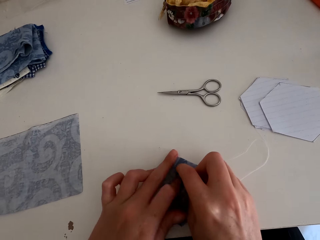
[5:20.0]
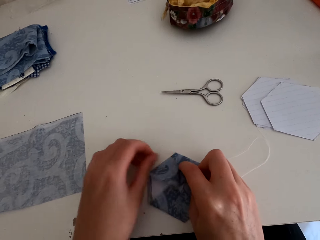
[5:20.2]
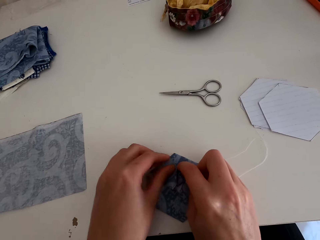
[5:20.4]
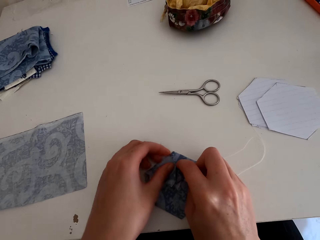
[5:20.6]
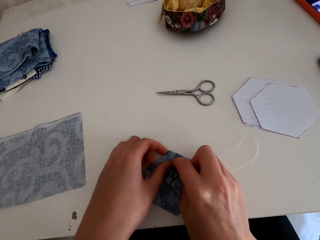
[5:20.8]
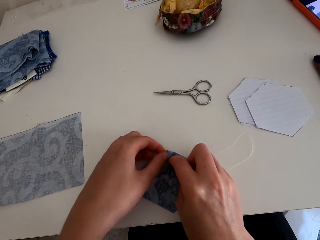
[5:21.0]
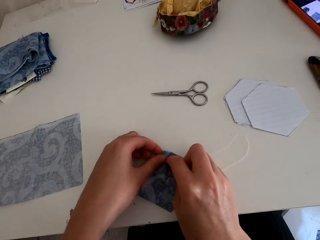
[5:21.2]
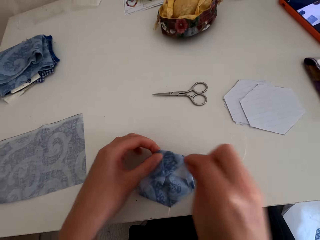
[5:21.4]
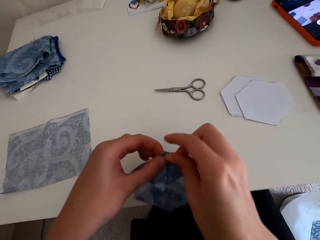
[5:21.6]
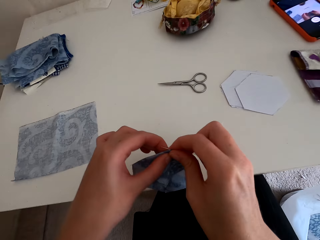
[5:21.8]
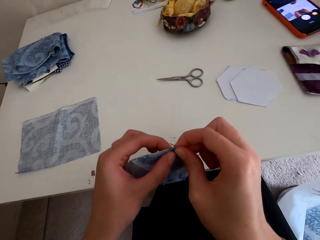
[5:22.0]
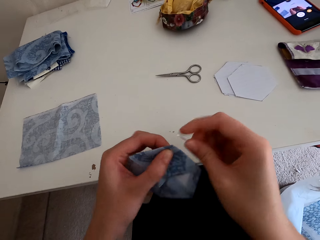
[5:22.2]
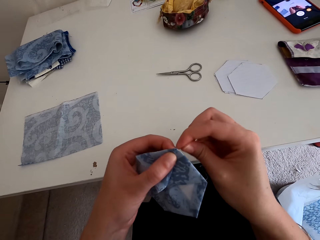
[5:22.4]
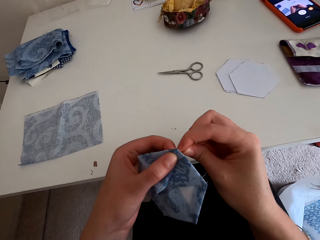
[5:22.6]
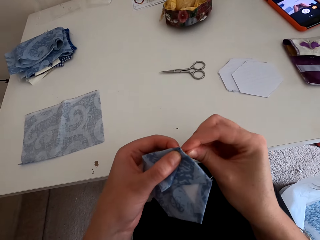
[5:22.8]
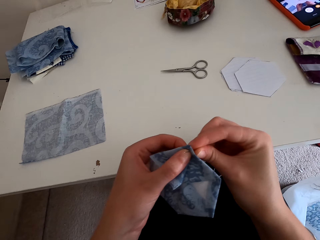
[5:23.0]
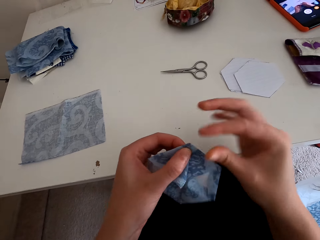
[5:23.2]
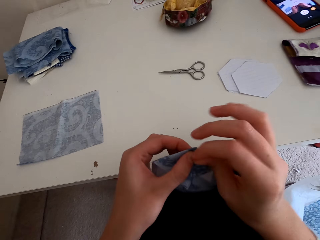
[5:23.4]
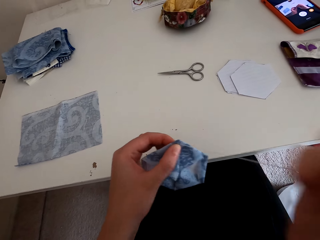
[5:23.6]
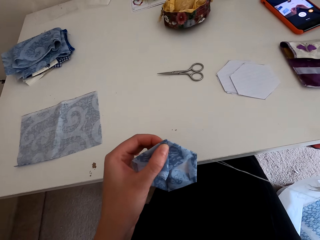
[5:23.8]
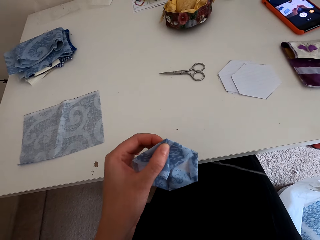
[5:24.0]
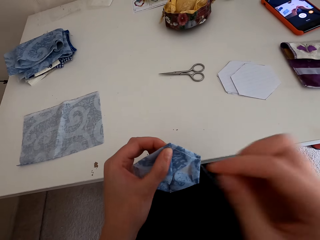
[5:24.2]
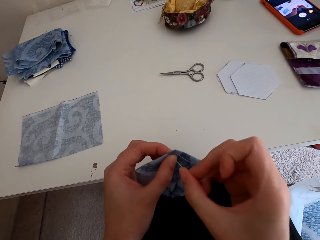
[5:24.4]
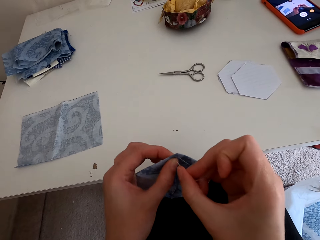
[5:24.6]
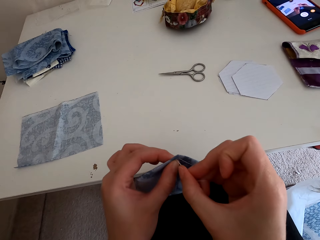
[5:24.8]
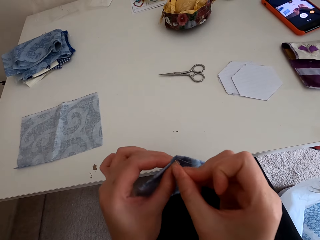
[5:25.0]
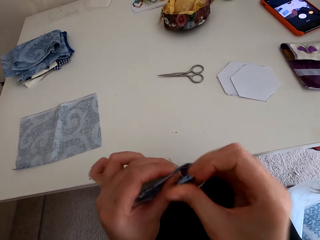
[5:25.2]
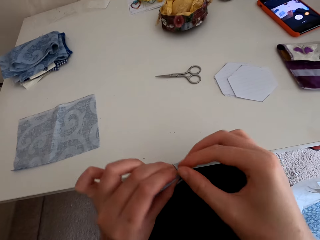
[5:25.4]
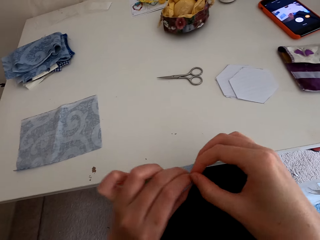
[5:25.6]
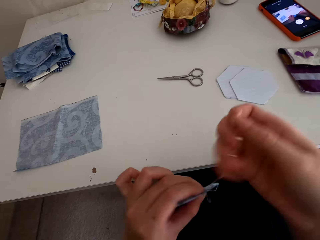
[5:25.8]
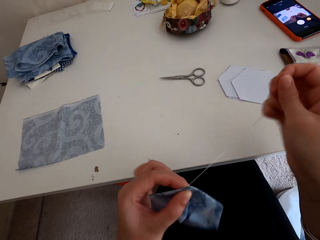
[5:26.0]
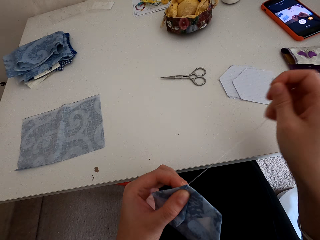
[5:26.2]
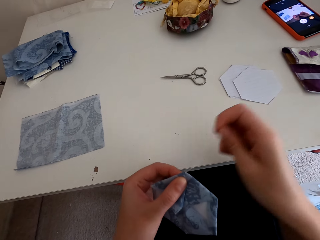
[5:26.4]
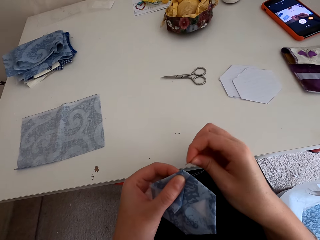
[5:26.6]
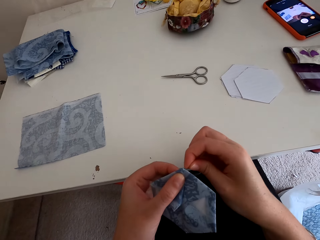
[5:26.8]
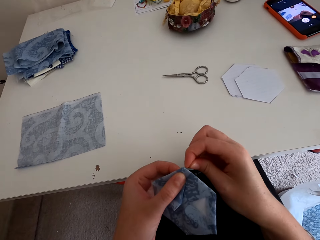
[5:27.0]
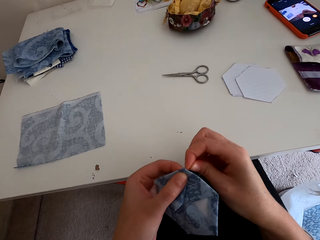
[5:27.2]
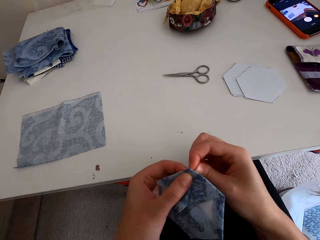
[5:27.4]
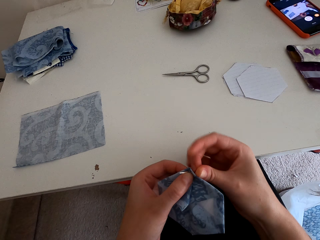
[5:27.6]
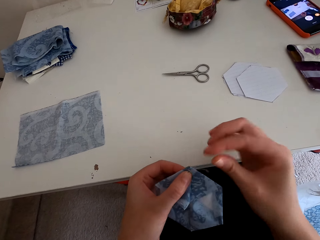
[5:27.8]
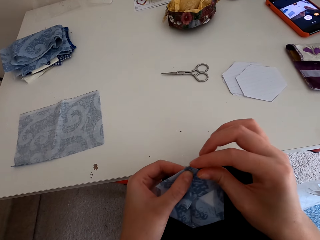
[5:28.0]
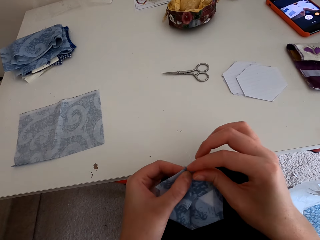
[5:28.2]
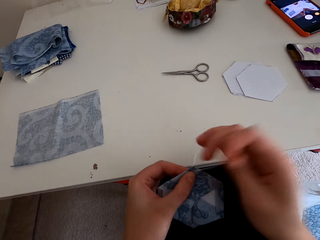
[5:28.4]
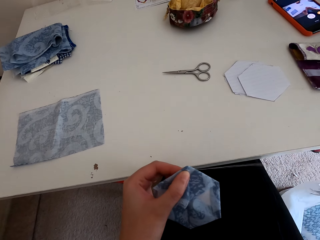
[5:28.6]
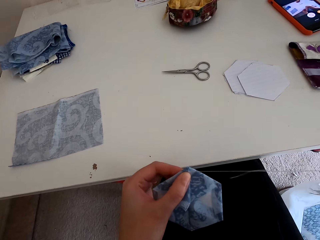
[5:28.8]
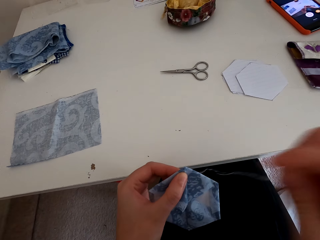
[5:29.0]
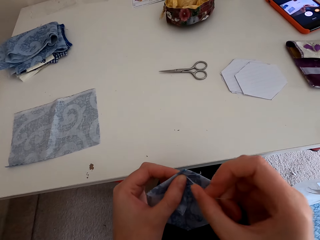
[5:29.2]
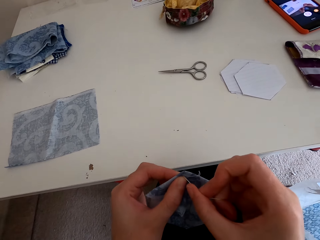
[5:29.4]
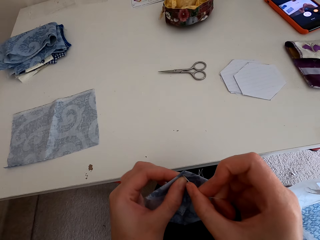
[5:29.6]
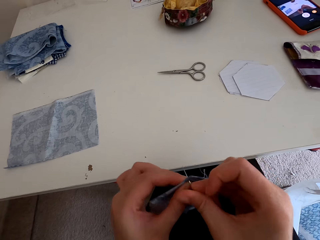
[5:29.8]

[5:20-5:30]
The camera wearer sews the cloth material with a needle and thread.

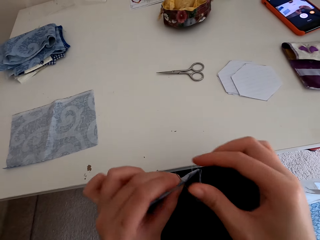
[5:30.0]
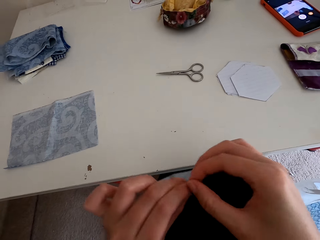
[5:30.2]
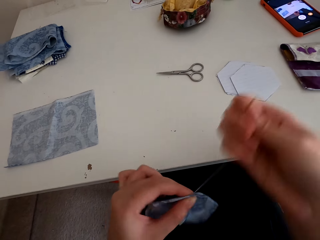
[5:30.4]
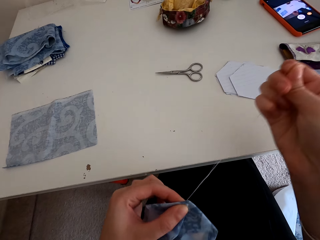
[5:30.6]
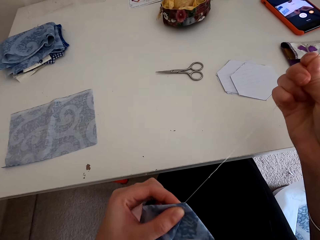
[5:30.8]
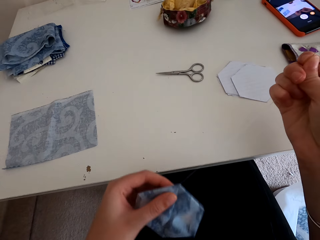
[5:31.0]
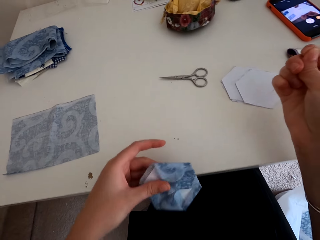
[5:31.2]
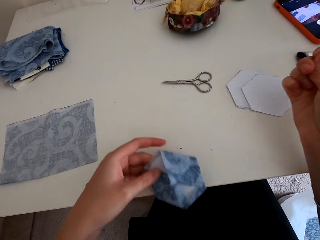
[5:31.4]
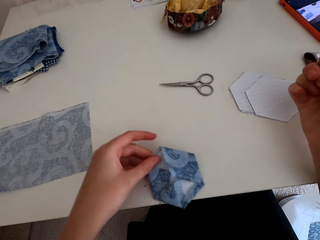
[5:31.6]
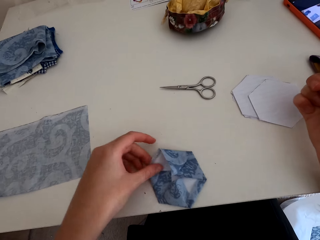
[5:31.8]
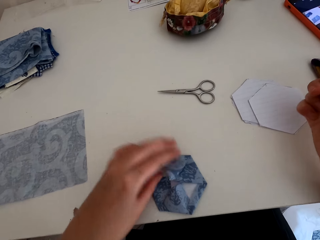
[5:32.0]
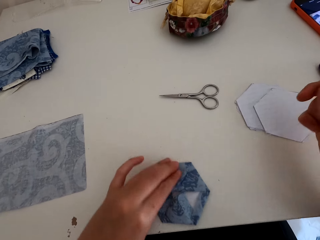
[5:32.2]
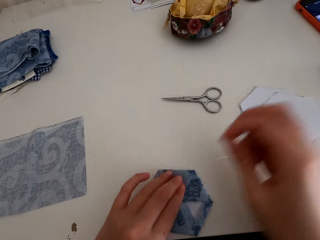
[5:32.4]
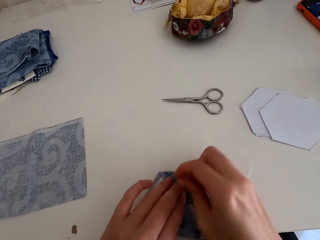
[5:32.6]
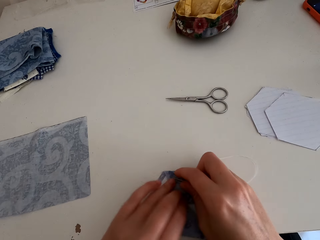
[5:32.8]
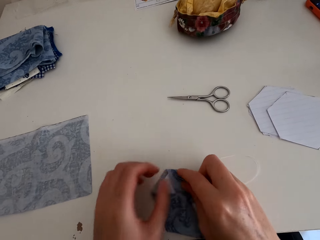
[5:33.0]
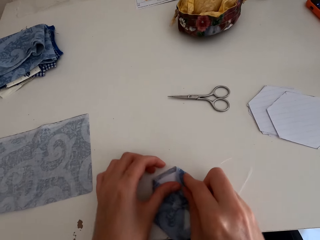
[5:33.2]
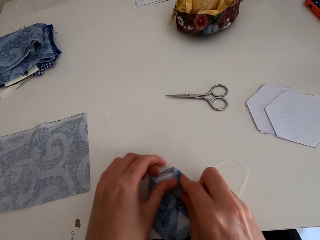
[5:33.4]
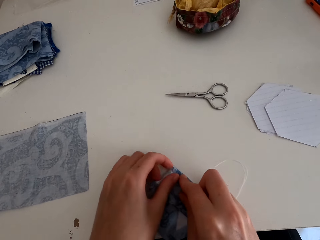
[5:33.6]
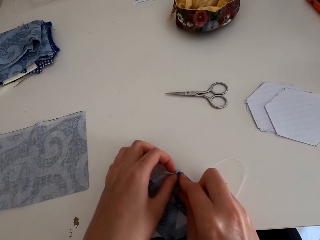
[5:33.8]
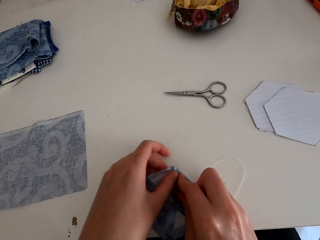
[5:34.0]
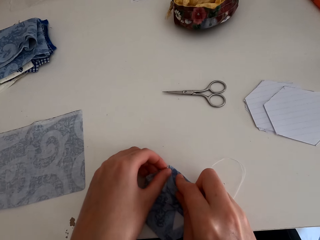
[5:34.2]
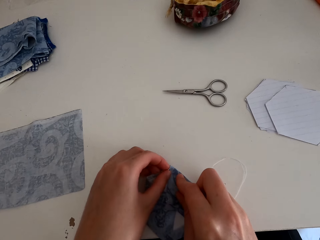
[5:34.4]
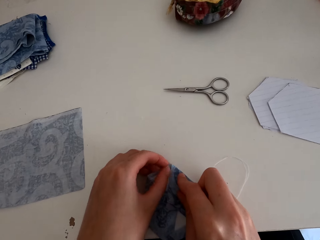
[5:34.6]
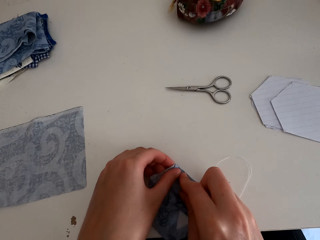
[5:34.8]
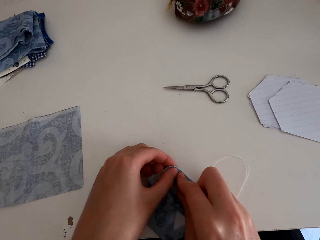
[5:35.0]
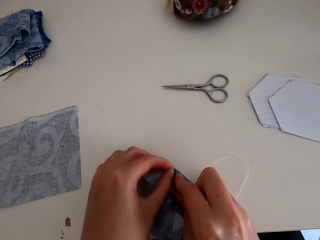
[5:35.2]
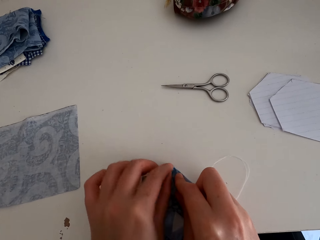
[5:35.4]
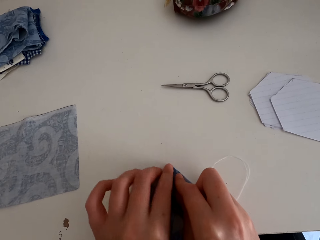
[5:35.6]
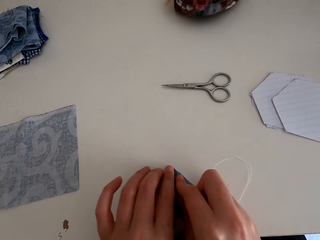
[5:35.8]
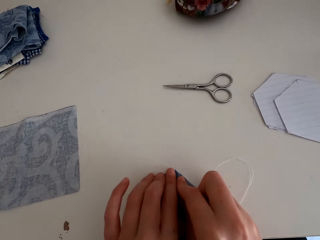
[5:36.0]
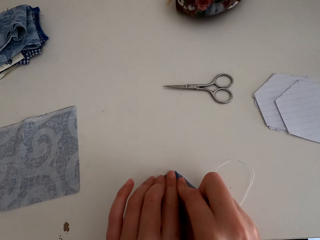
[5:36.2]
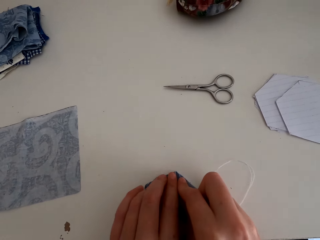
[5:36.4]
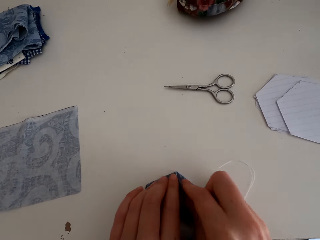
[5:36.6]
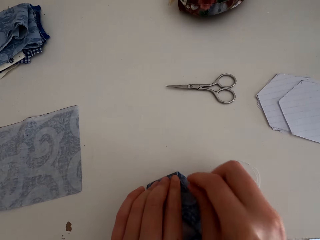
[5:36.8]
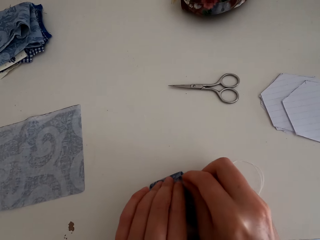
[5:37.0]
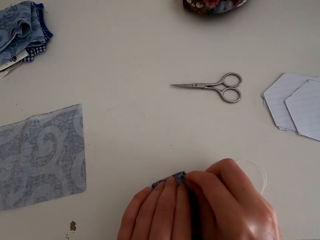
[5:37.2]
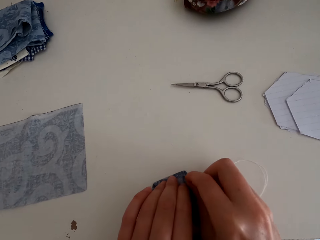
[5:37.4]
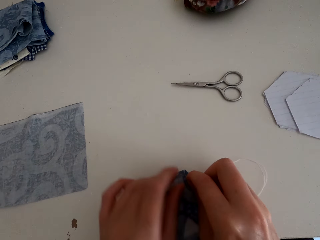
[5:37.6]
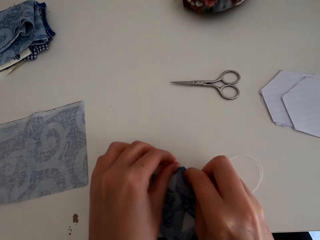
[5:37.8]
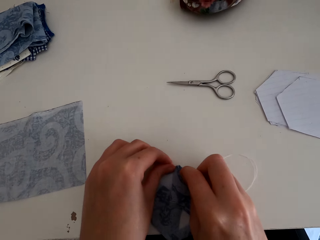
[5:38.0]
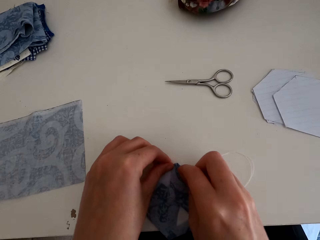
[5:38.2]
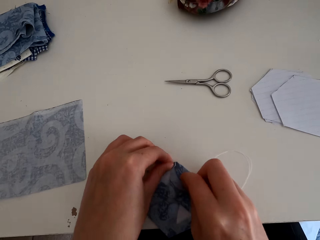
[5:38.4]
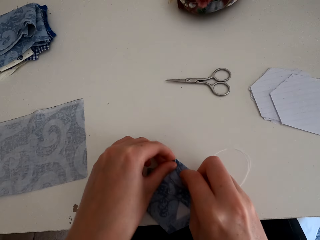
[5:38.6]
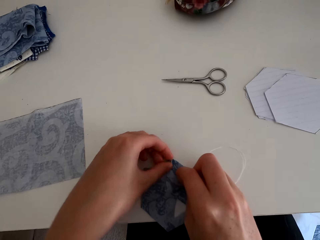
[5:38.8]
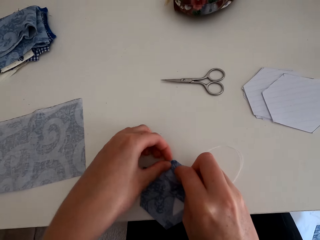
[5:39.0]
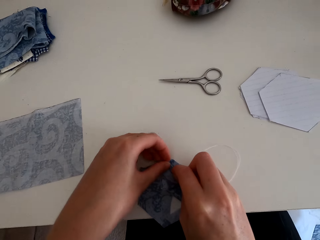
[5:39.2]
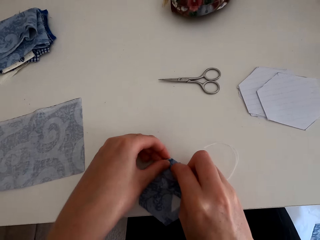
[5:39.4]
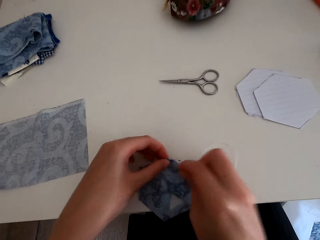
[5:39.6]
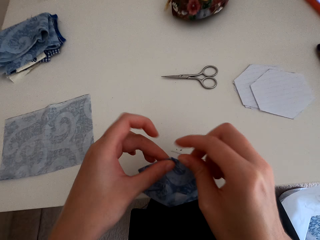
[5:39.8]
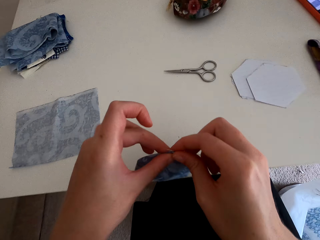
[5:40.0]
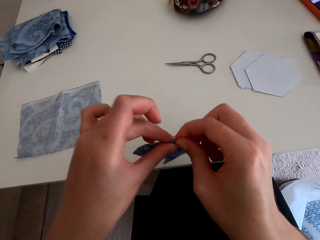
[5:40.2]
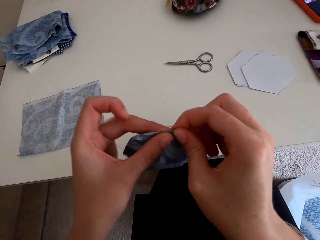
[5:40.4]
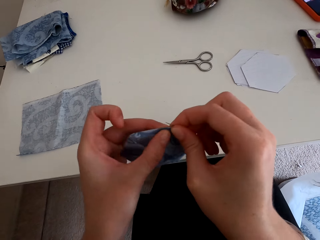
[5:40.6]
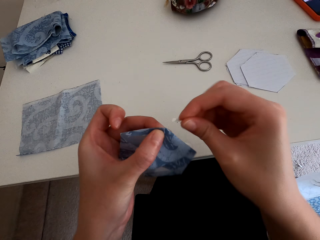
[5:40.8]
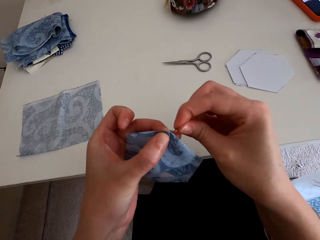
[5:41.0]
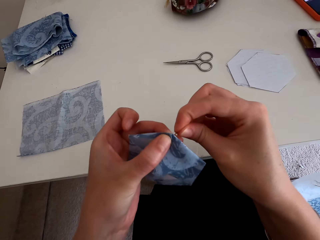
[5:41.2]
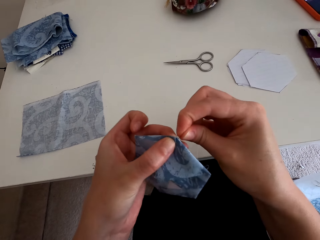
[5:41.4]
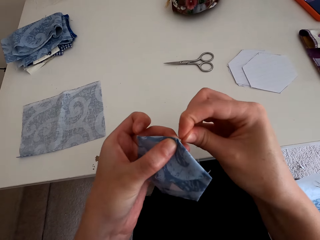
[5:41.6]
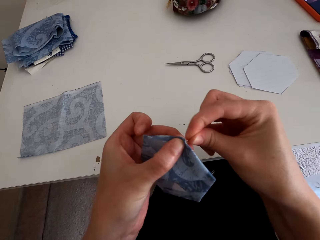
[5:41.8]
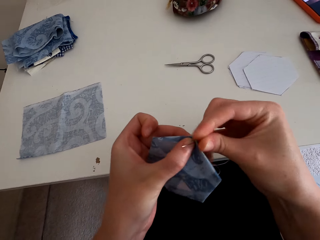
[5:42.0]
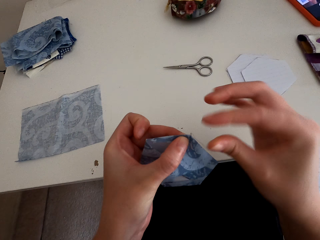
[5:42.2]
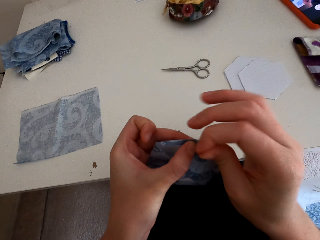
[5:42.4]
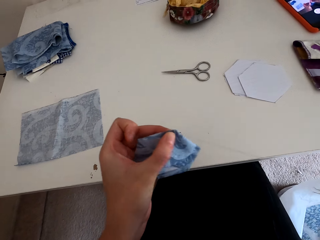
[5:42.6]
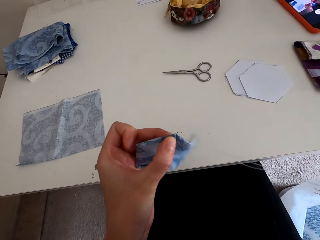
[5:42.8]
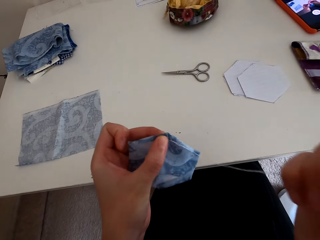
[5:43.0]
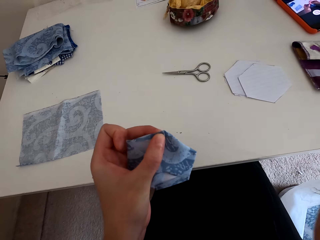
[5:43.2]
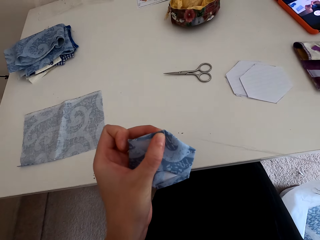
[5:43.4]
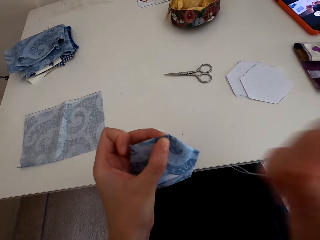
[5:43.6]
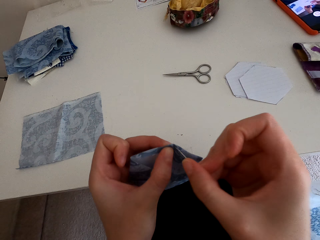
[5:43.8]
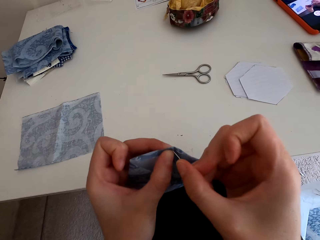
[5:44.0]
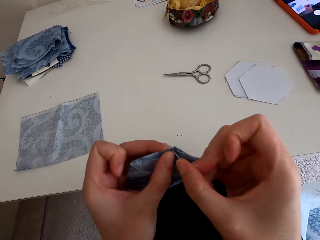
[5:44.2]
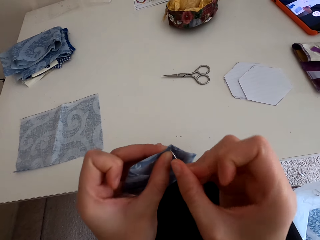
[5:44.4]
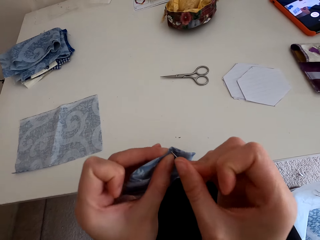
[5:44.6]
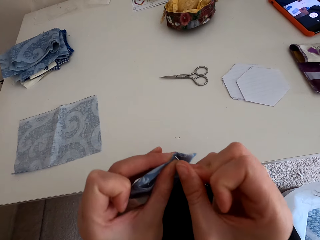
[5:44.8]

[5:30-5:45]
The camera wearer puts the cloth material on the table, folds the cloth material, and sews the cloth material with a needle and thread.
